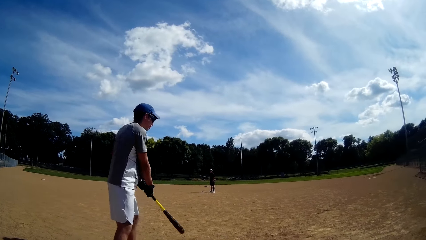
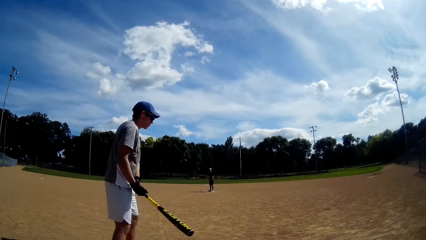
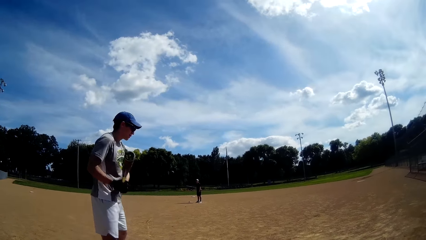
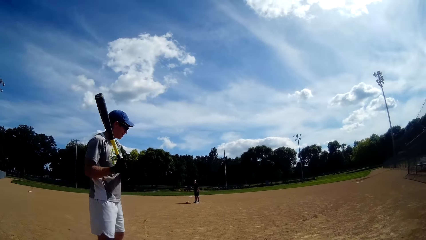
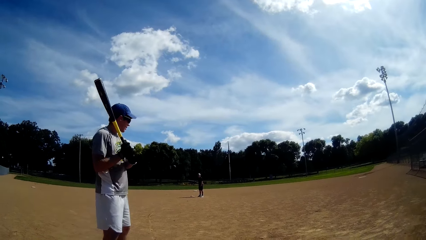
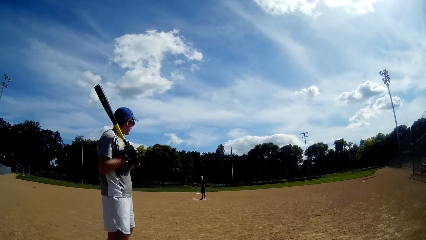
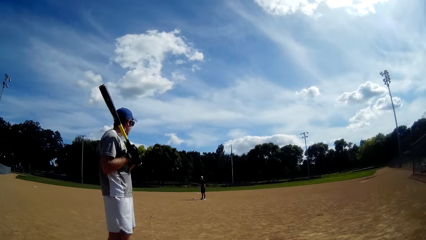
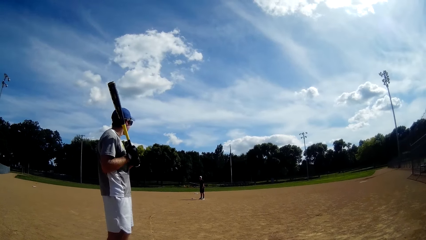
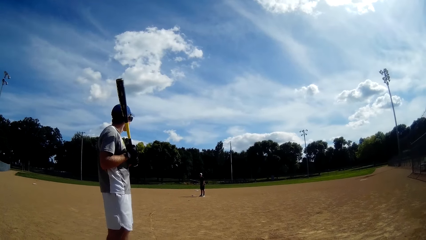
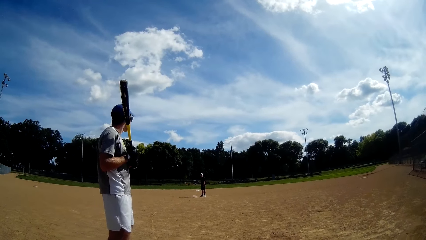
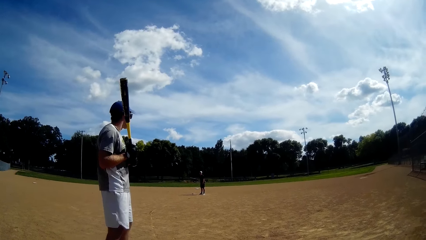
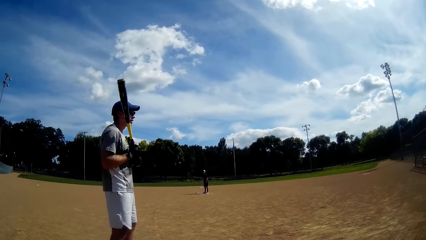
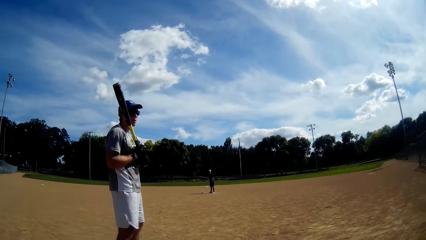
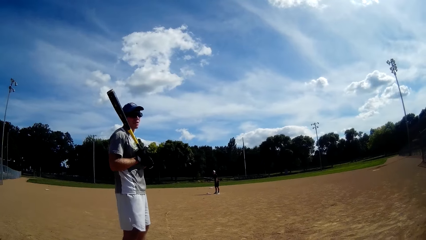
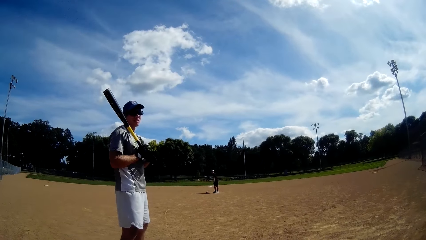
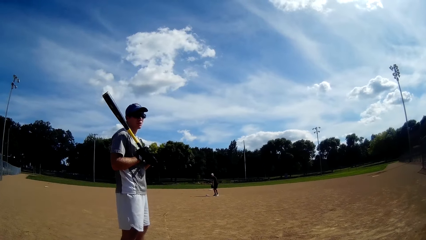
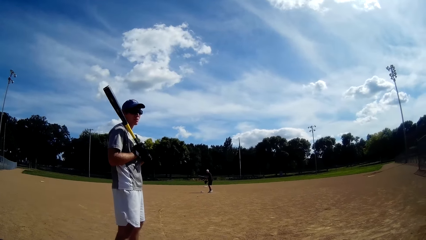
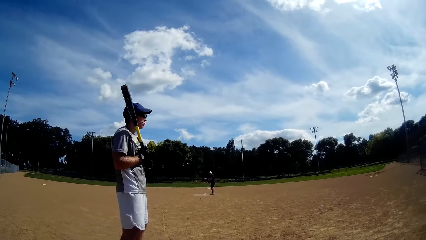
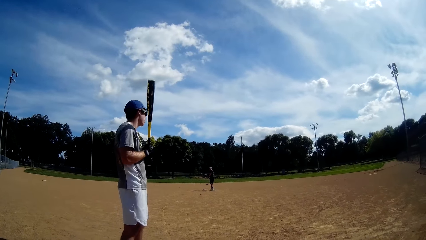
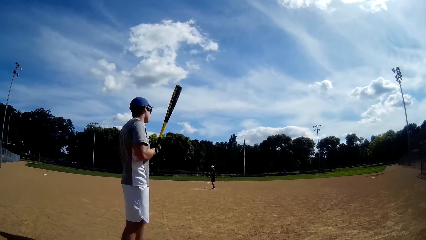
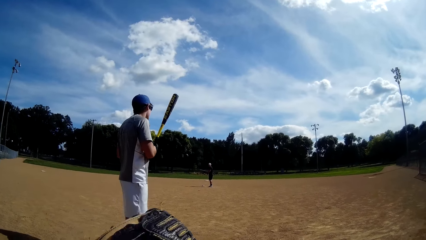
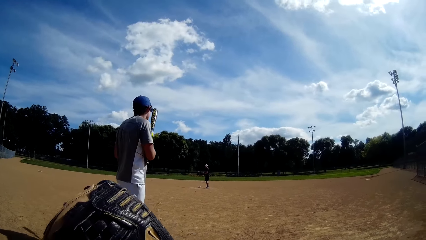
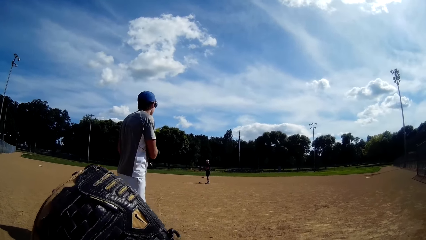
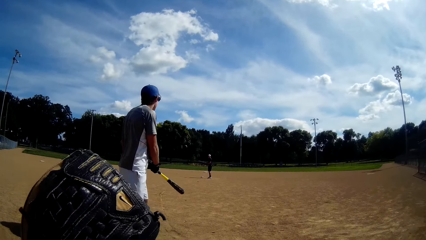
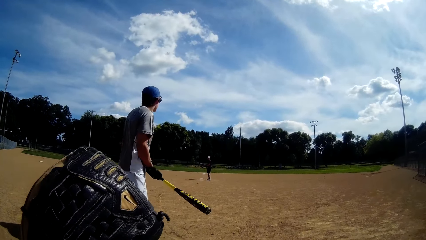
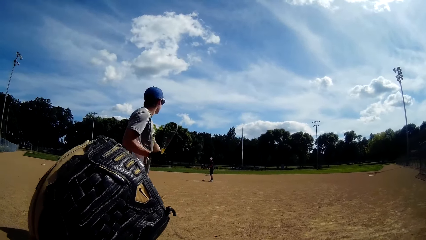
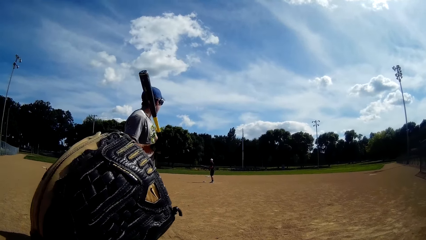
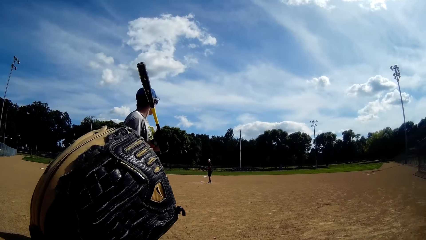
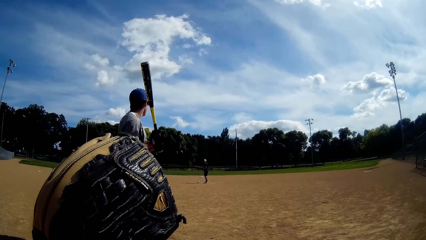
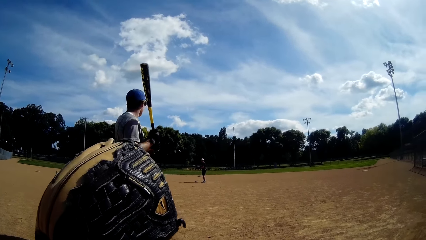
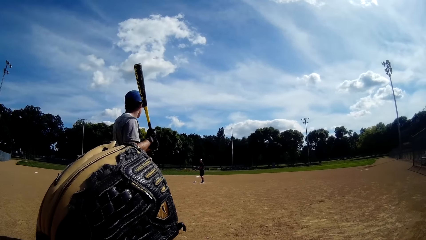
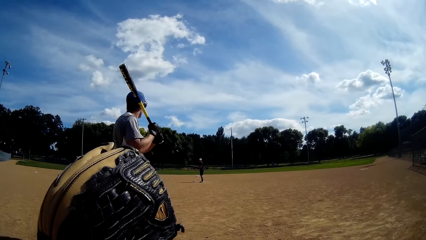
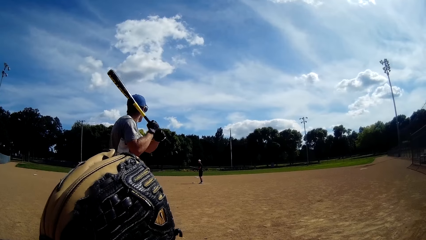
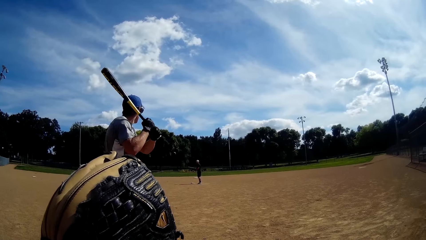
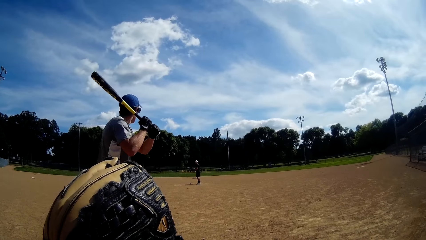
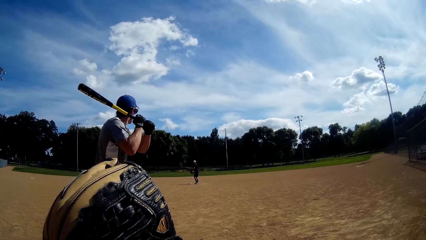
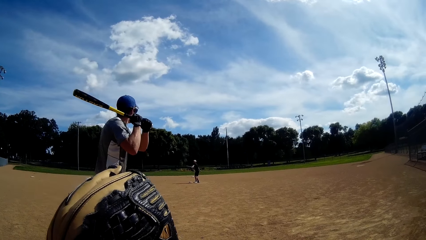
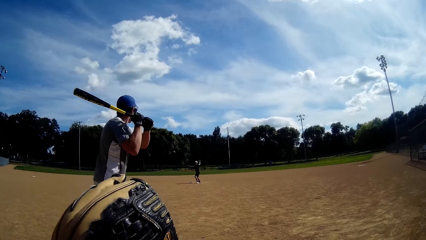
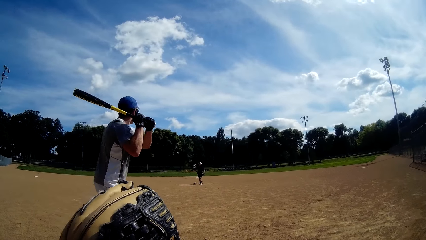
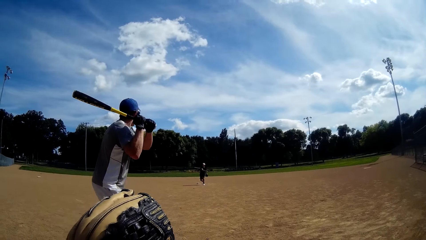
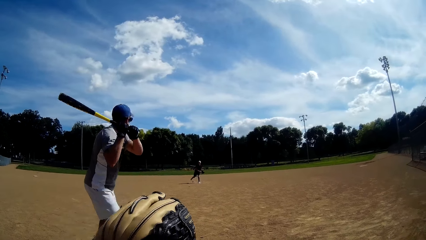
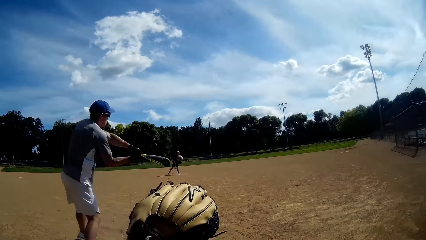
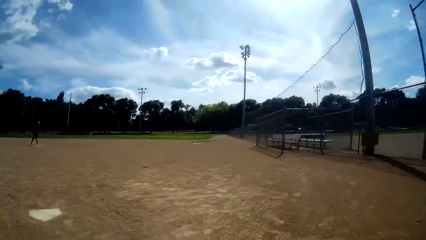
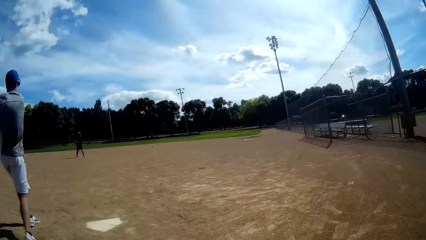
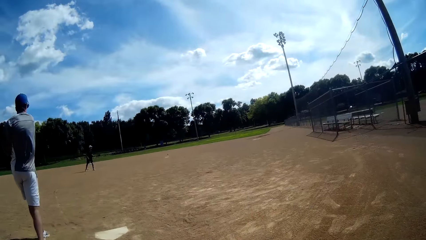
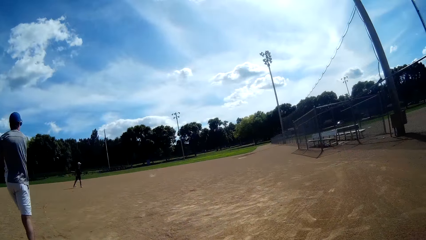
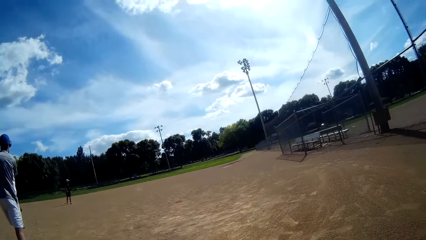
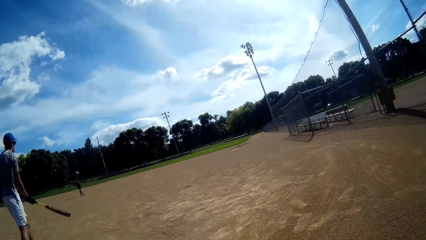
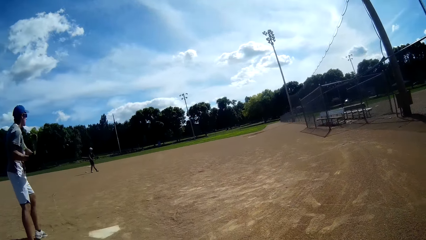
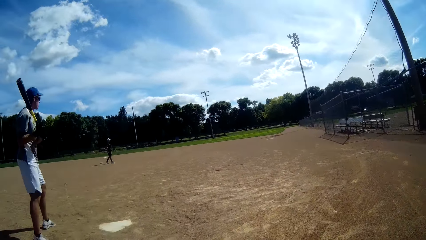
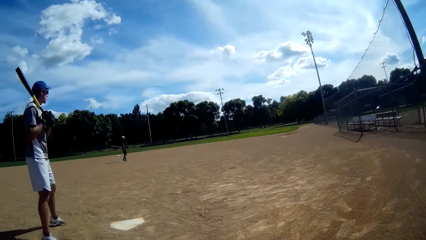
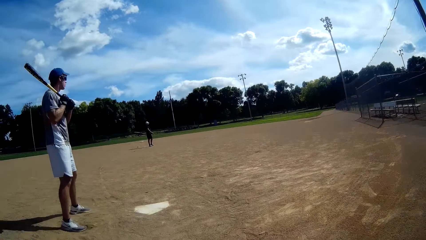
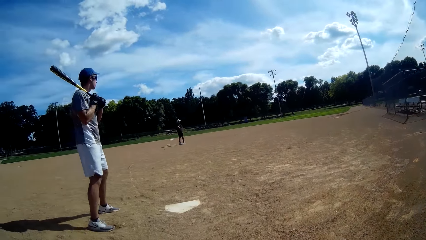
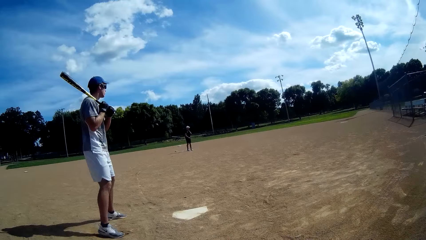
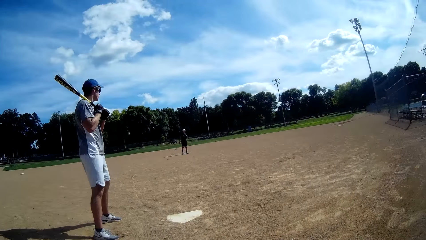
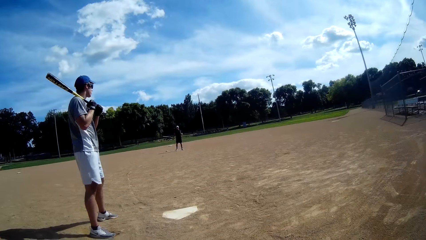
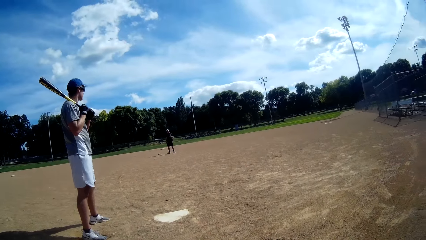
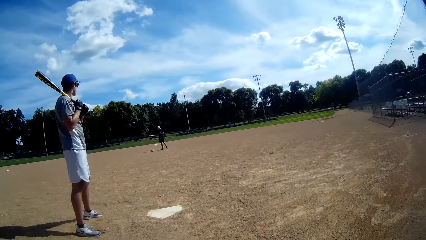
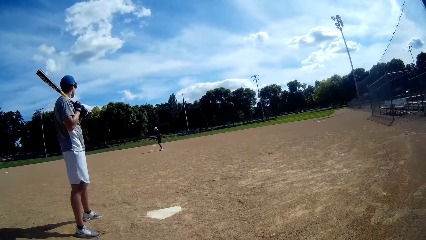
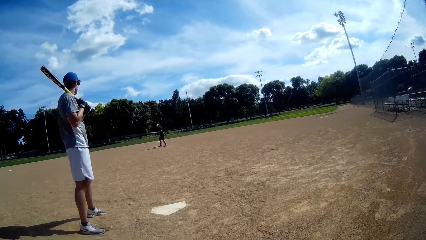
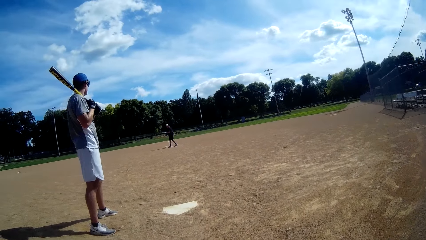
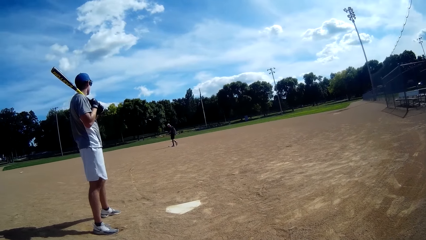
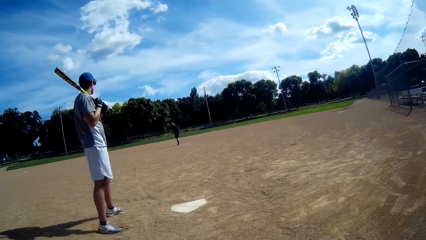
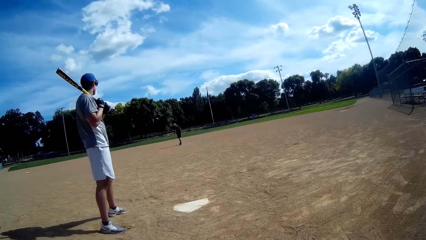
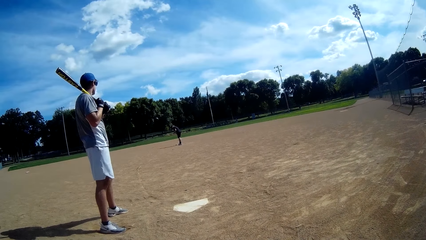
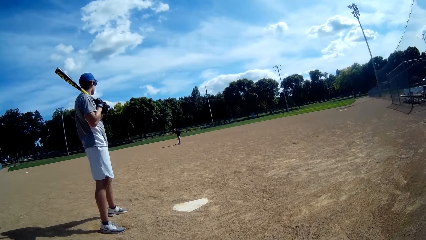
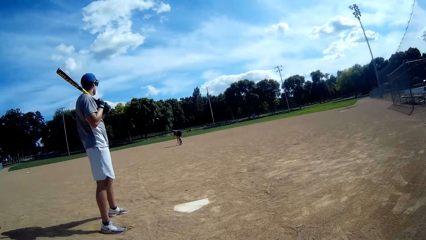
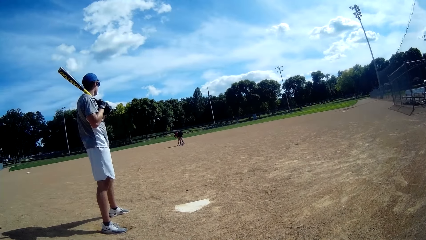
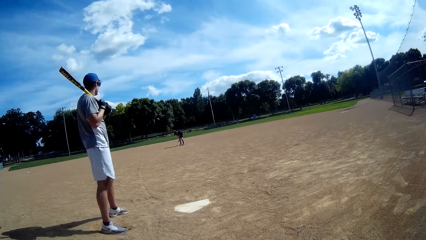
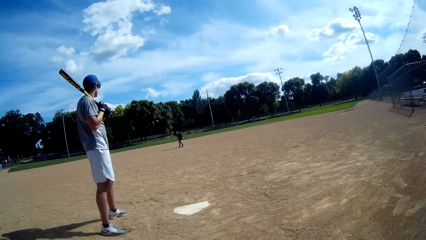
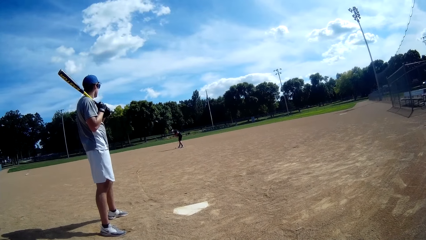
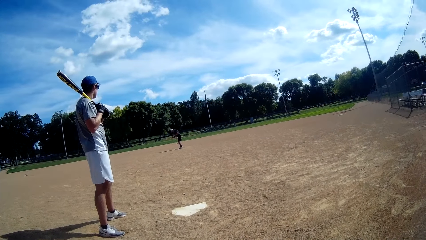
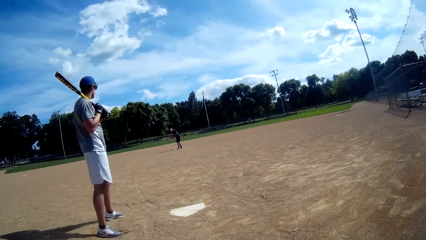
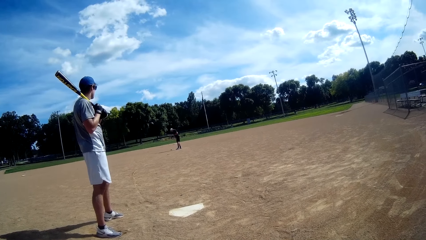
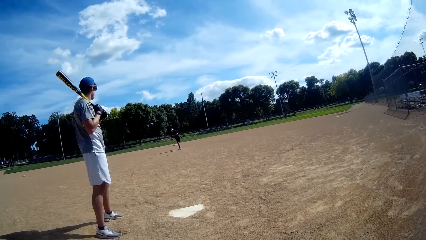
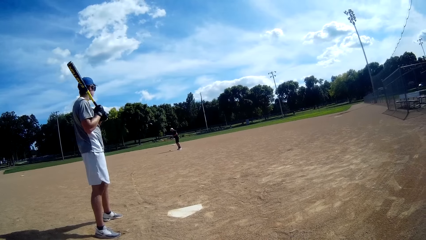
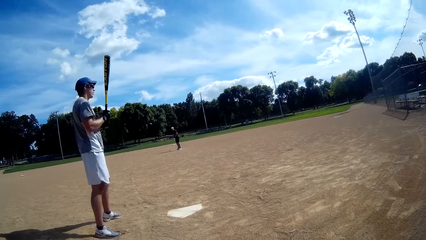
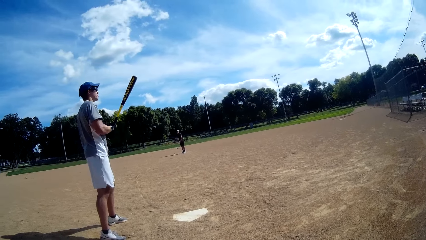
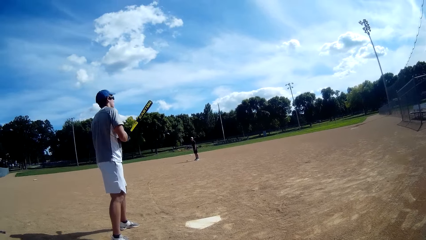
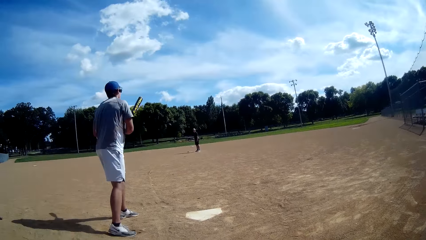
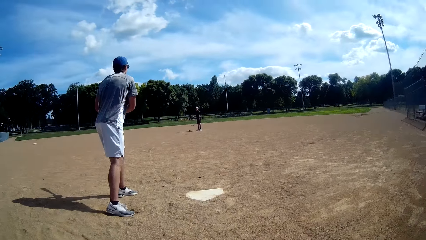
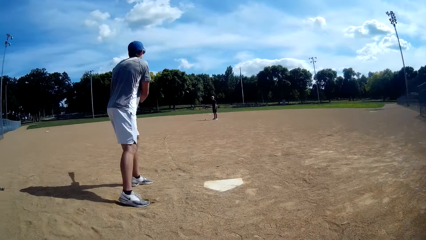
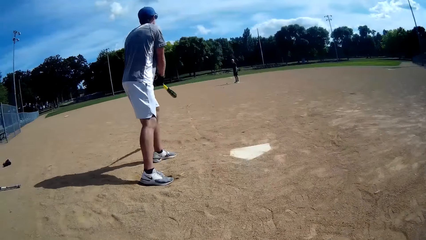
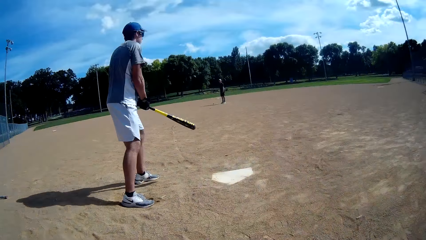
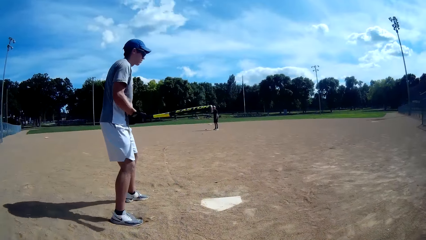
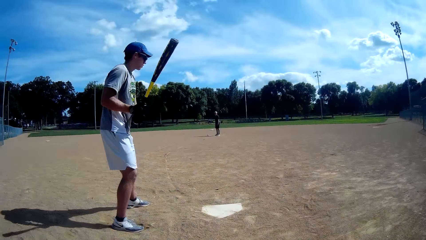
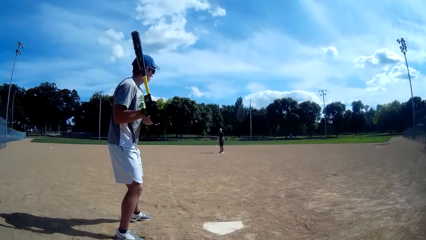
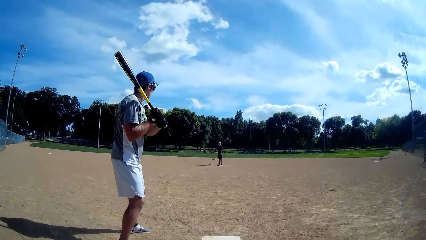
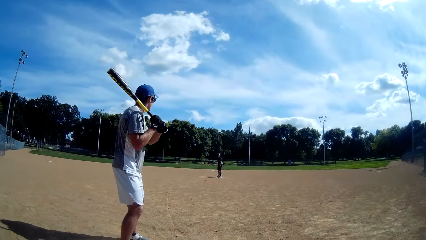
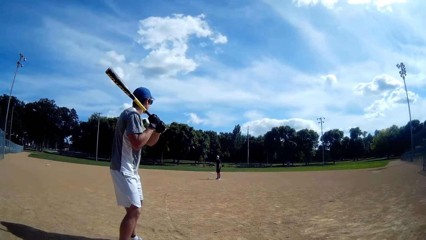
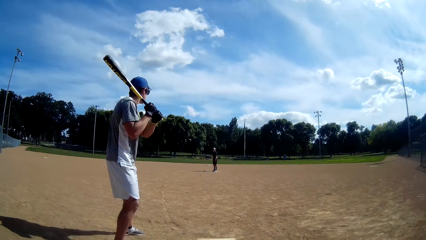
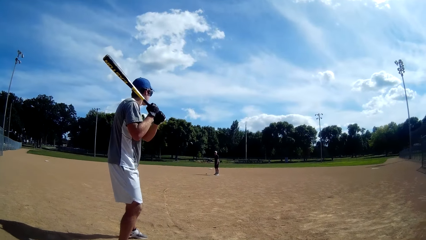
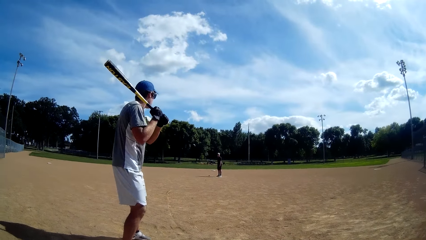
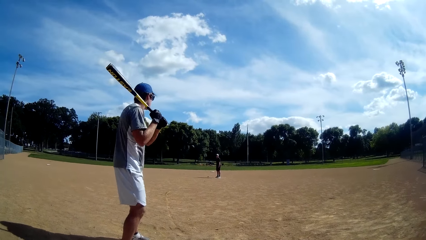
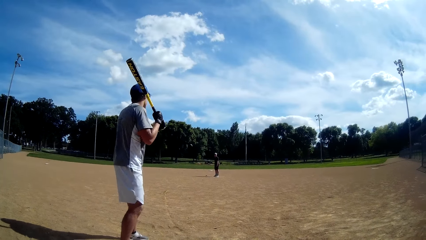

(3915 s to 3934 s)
A man rotates the baseball bat and lifts the baseball bat. The camera wearer lifts his hand. Another man throws the baseball to the first man. The first man hits the baseball with the baseball bat. The other man picks the ball. The first man holds the baseball bat on his shoulder, withdraws the baseball bat from his shoulder, and rotates the baseball bat.
